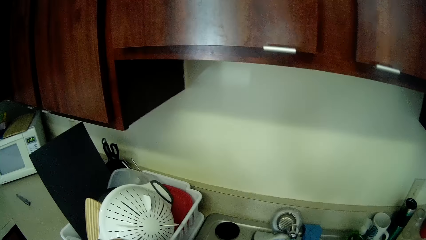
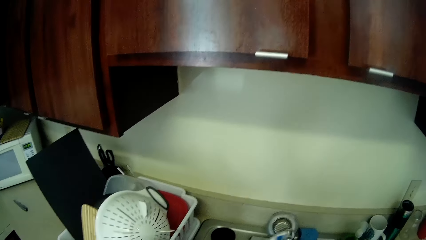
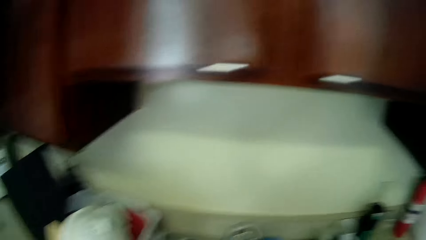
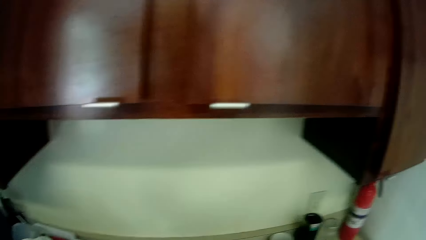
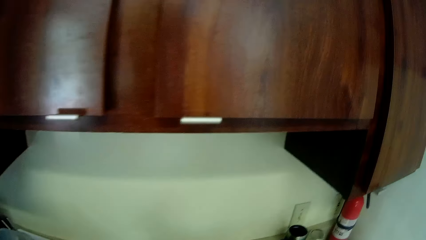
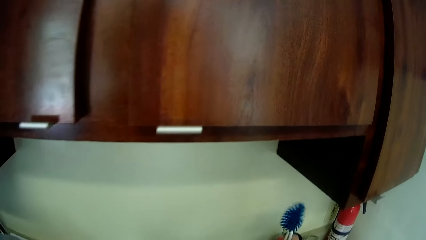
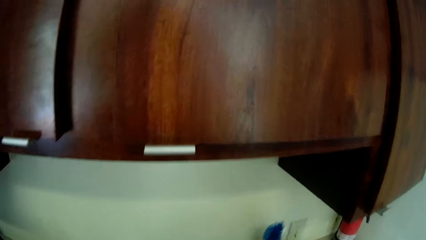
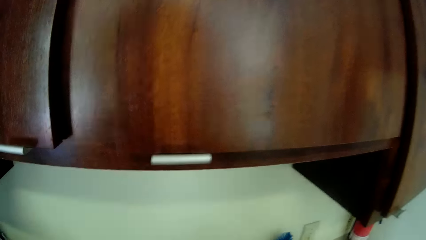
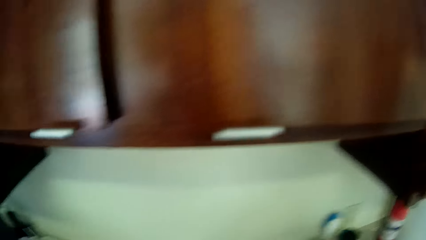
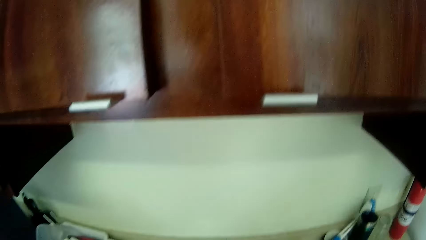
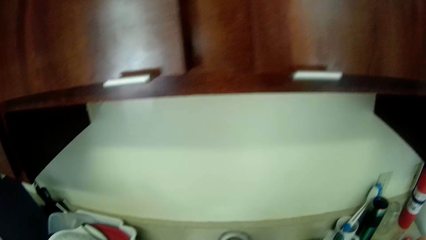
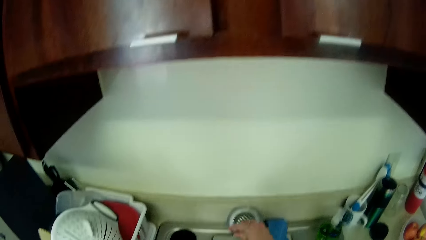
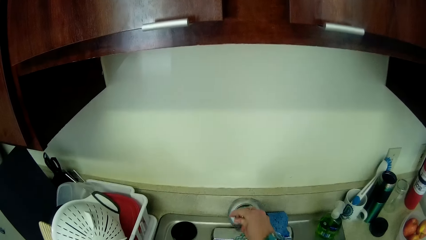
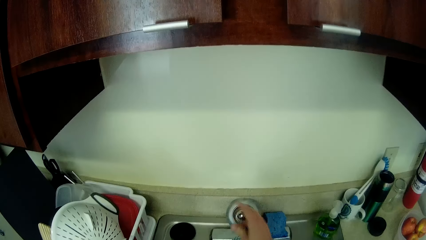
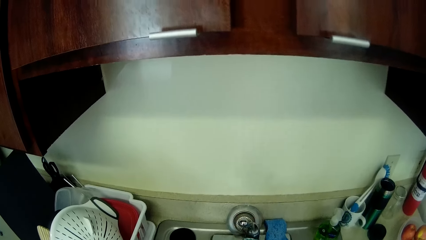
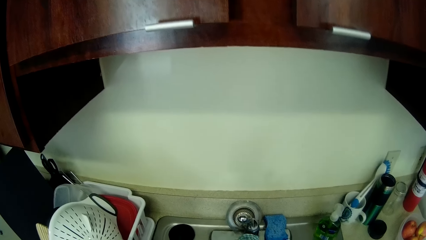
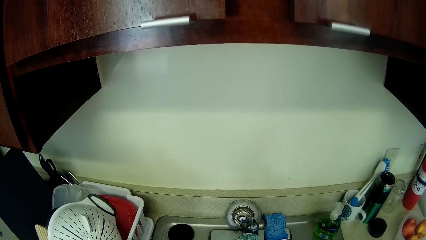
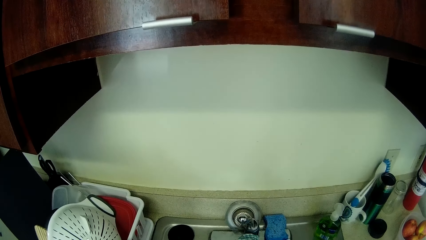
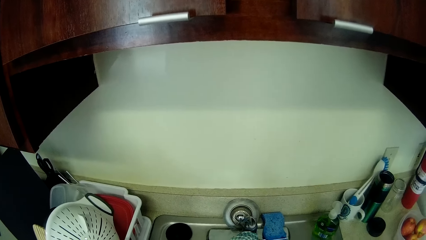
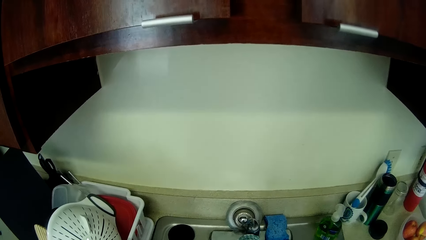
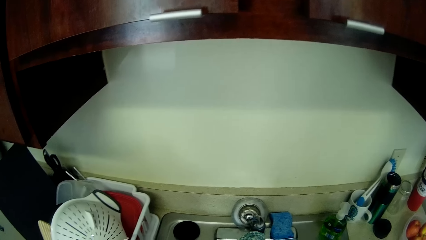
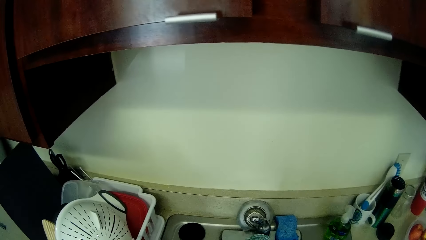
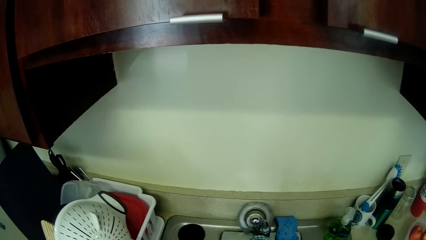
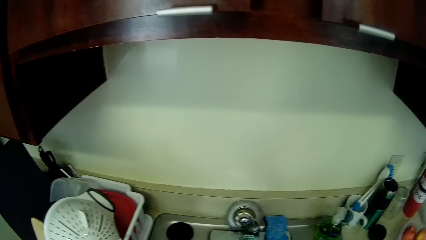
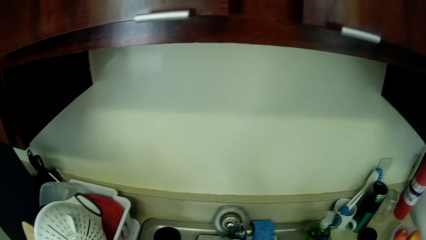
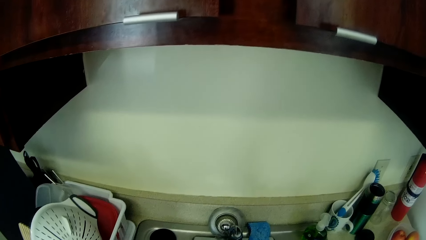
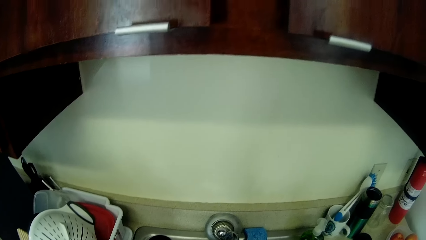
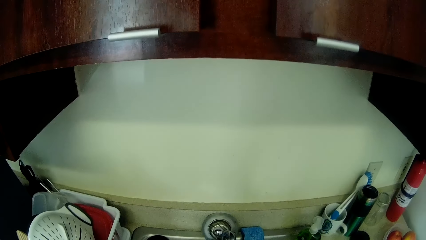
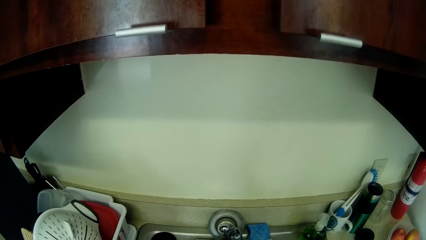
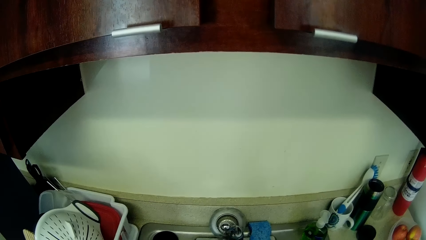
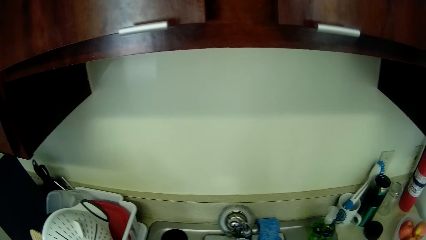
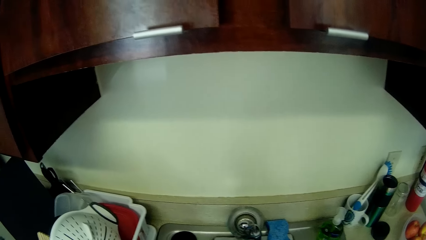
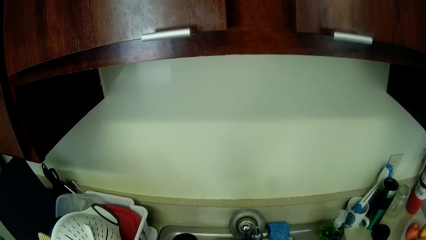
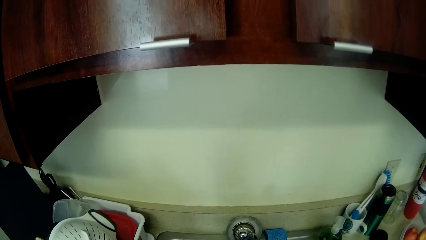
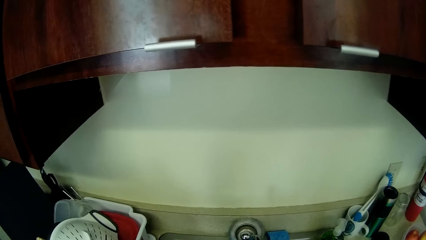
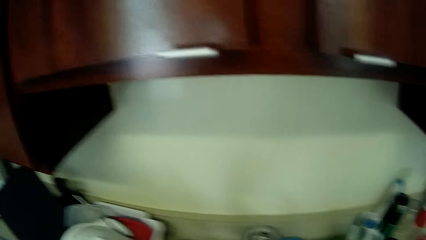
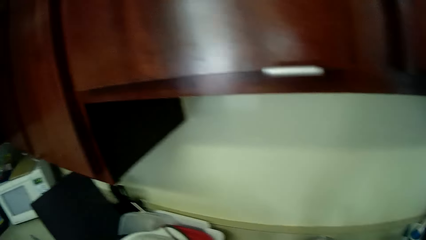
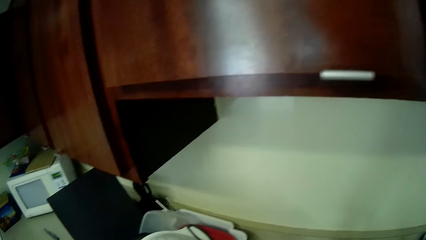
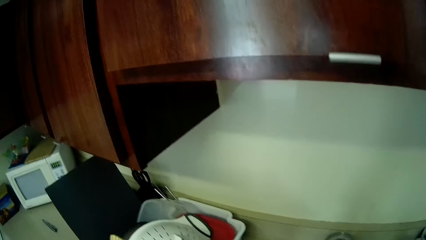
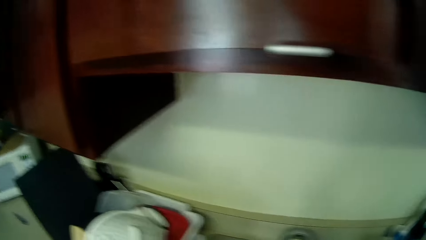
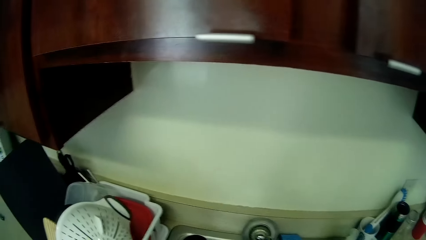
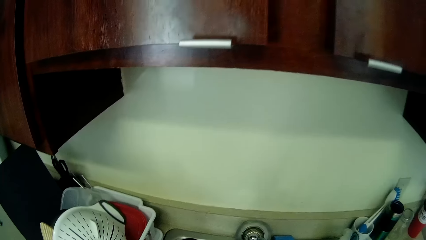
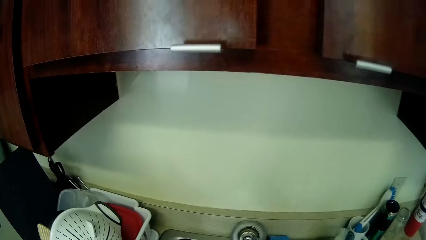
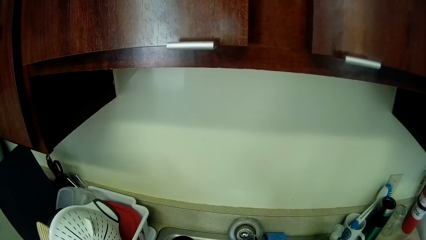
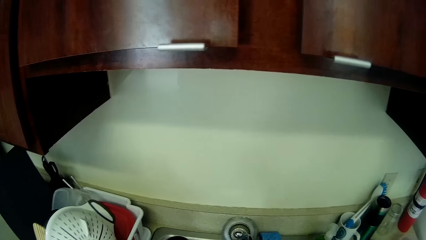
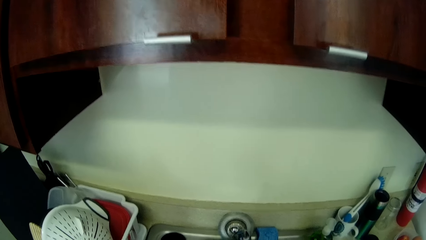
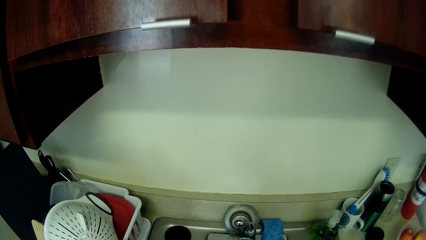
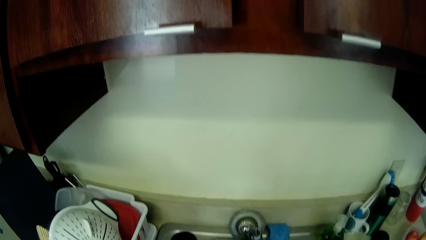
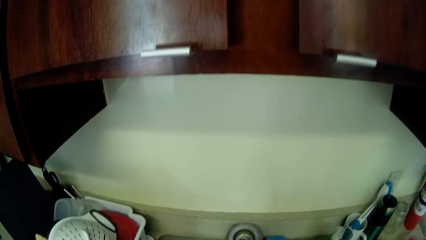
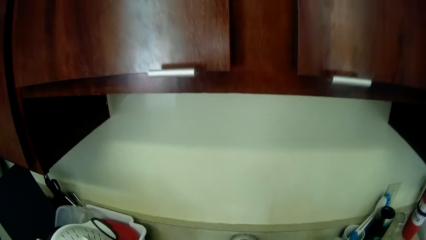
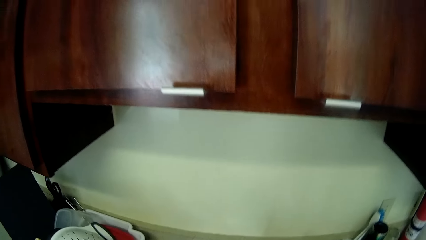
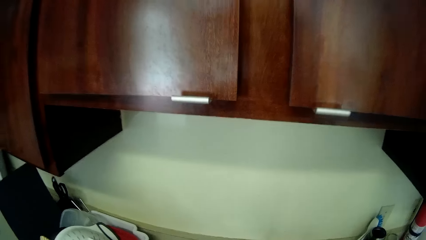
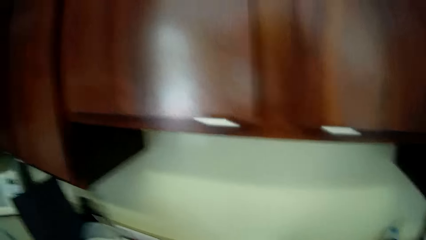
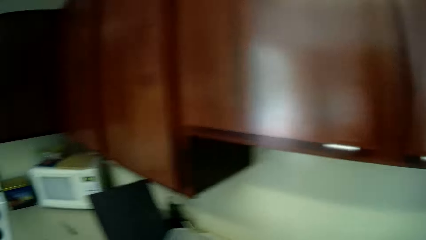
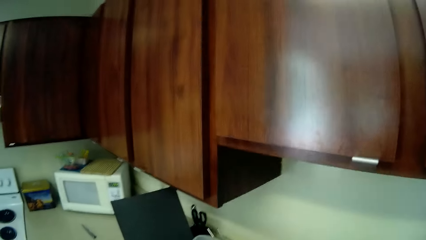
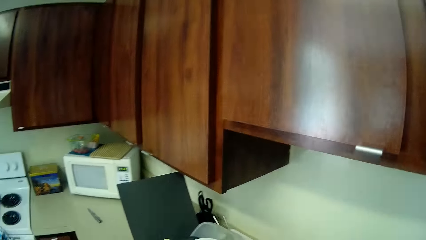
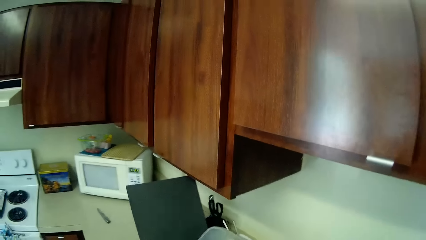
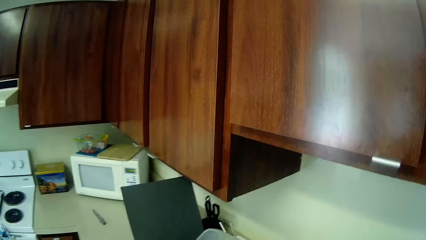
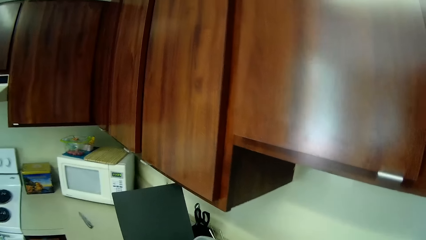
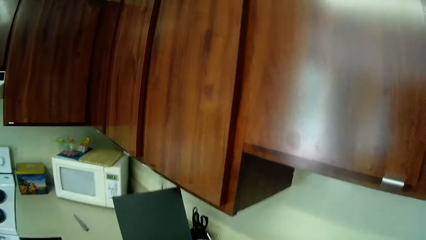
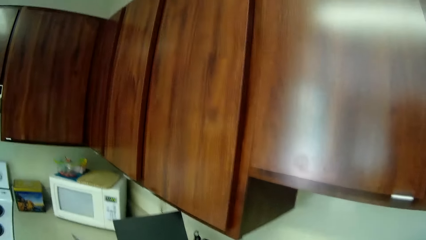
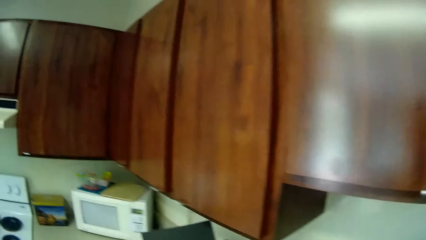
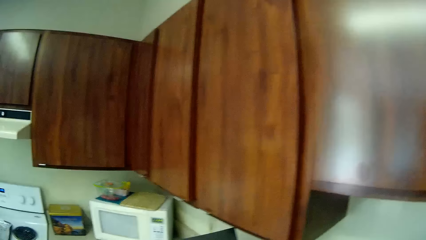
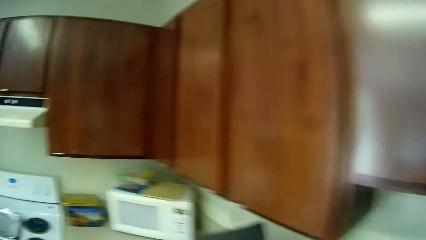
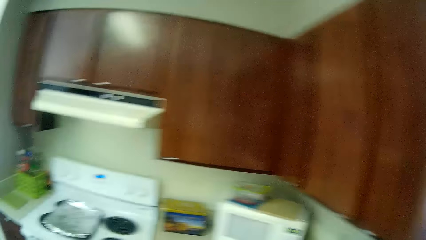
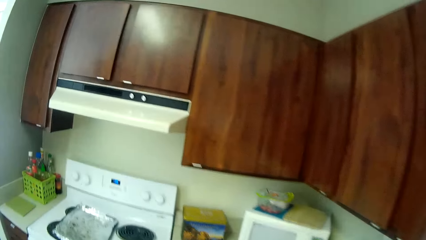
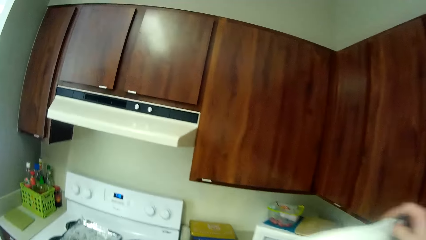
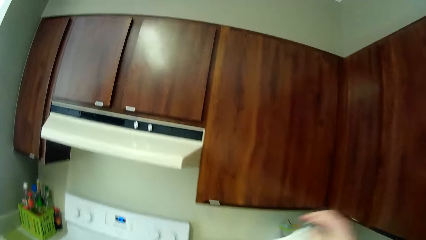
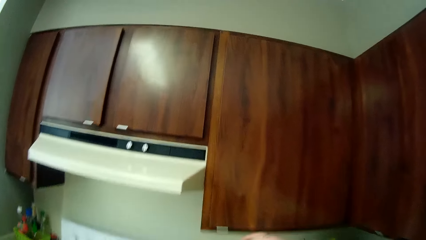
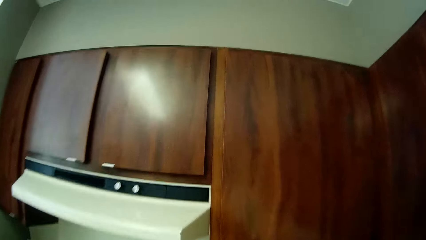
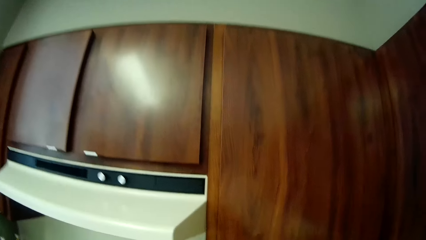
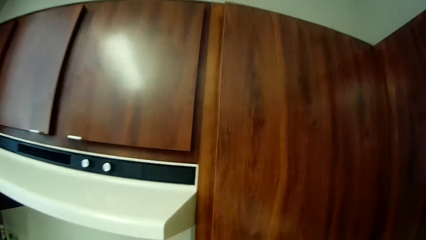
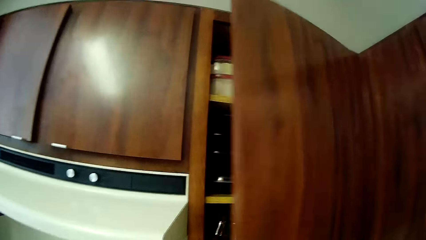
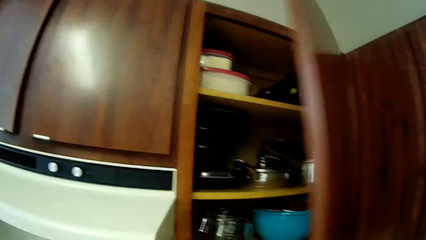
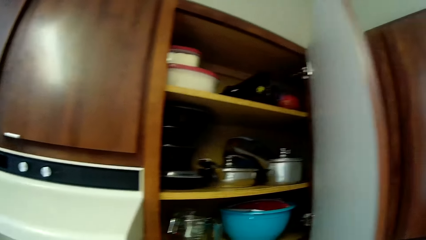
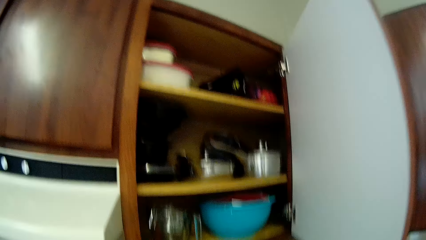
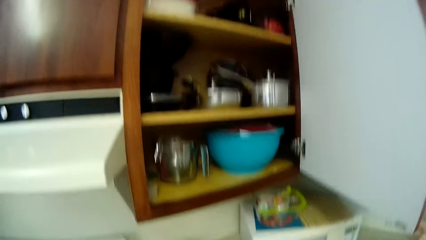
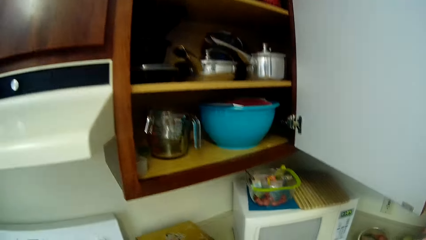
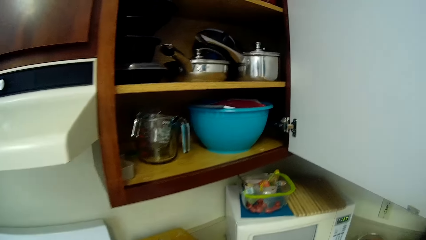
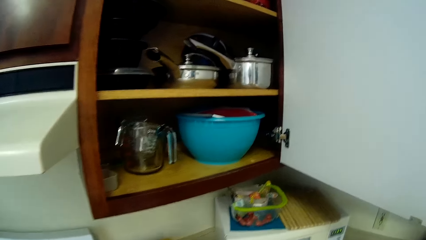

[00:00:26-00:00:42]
The camera wearer drops the brush in her right hand in a cup on the sink. She turns on the tap with her right hand. She walks. She opens the cupboard with her right hand.
